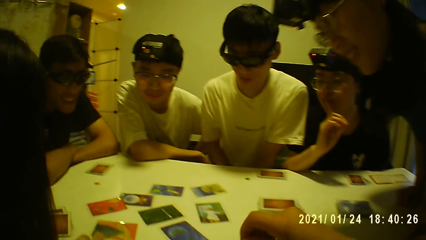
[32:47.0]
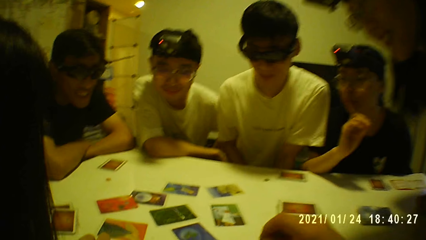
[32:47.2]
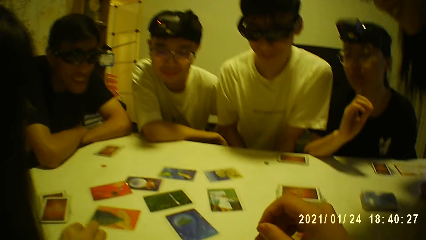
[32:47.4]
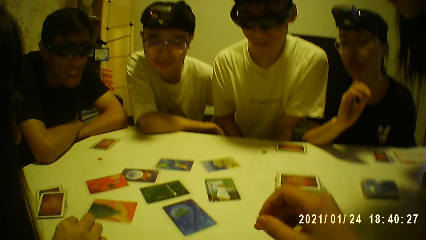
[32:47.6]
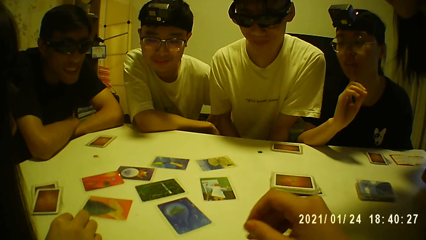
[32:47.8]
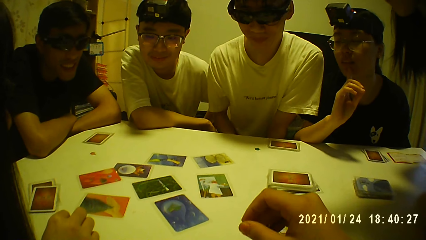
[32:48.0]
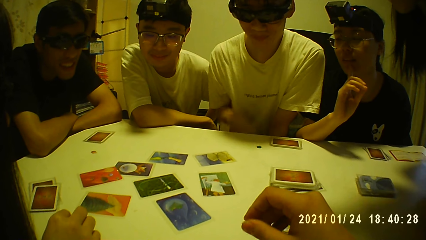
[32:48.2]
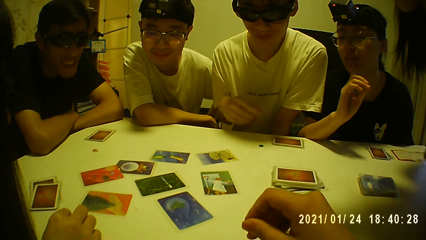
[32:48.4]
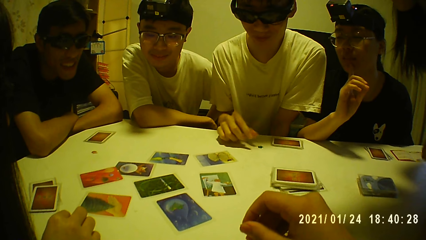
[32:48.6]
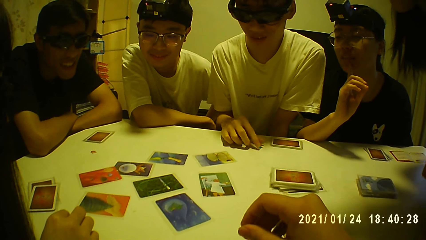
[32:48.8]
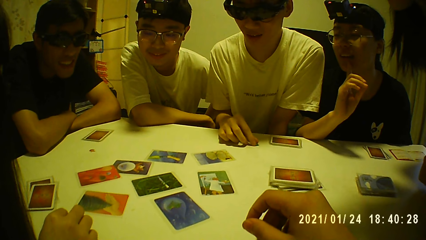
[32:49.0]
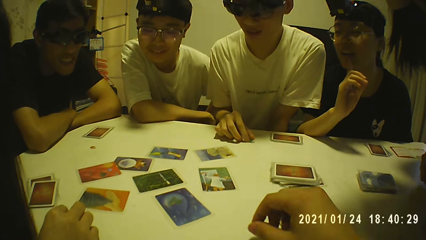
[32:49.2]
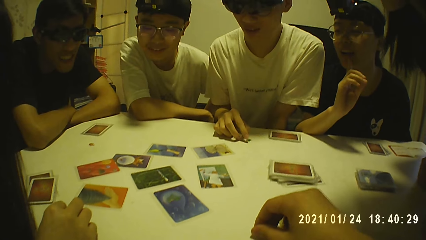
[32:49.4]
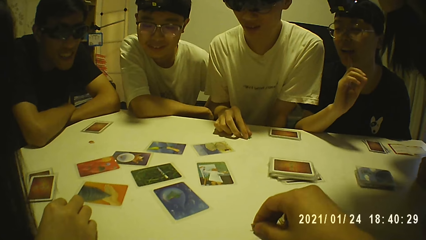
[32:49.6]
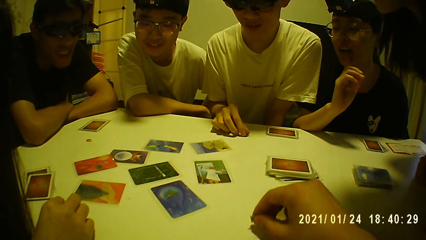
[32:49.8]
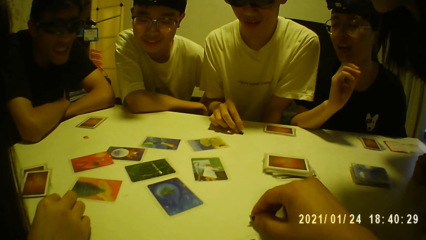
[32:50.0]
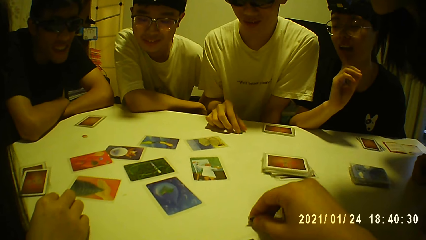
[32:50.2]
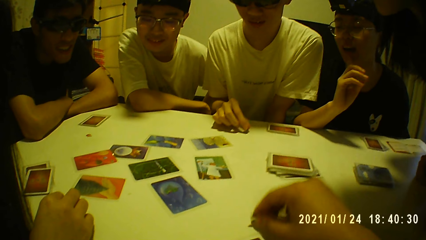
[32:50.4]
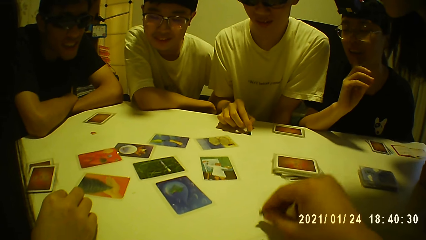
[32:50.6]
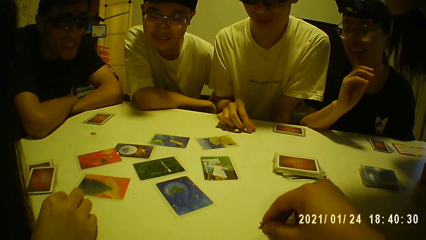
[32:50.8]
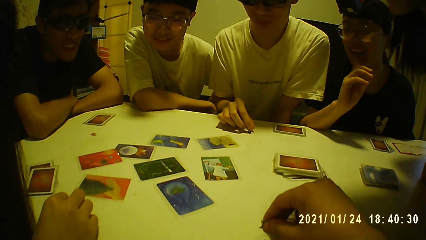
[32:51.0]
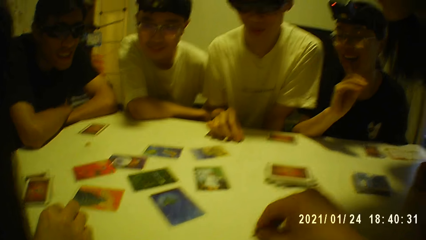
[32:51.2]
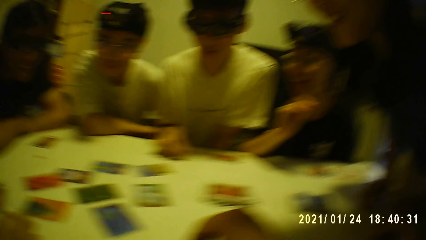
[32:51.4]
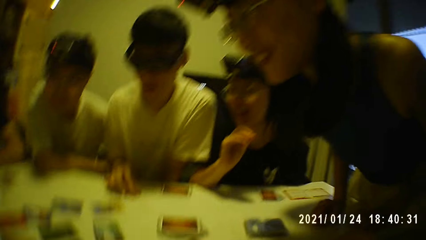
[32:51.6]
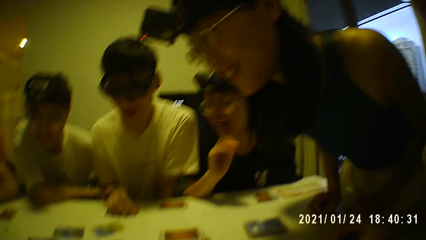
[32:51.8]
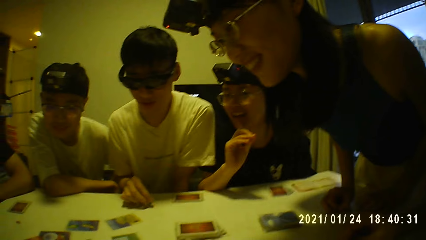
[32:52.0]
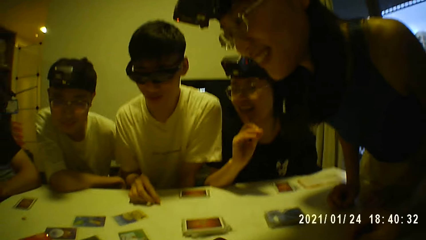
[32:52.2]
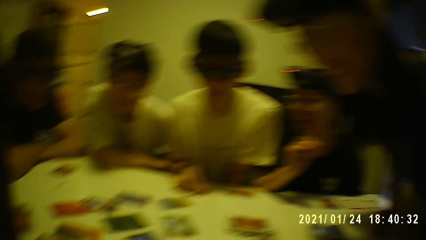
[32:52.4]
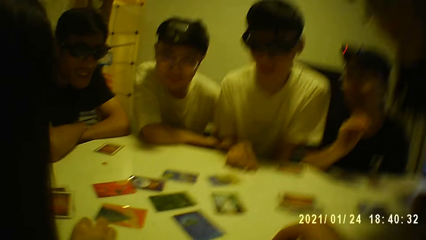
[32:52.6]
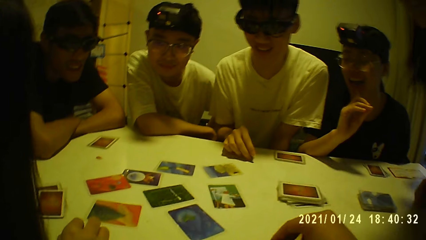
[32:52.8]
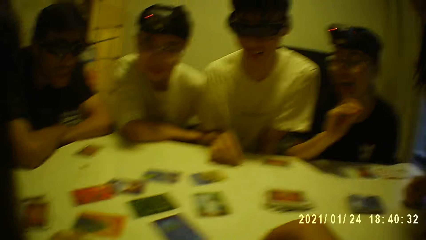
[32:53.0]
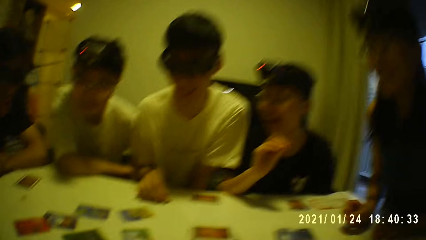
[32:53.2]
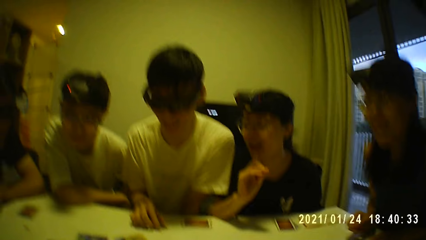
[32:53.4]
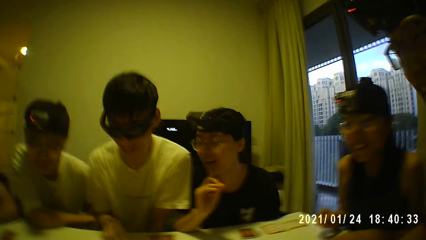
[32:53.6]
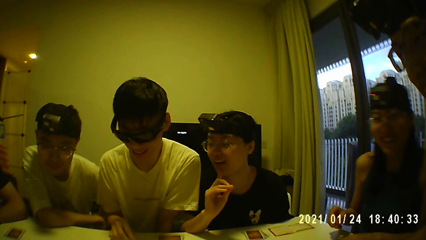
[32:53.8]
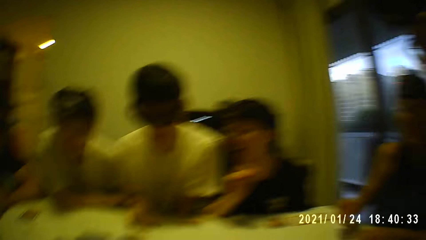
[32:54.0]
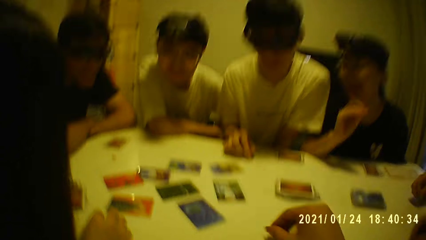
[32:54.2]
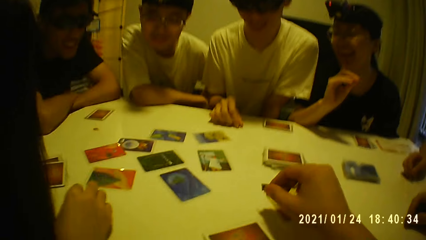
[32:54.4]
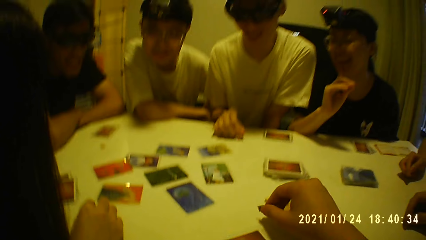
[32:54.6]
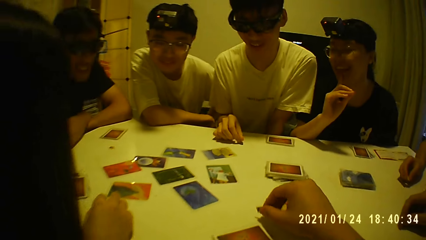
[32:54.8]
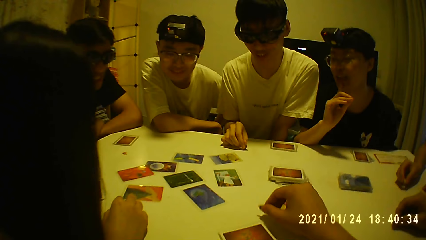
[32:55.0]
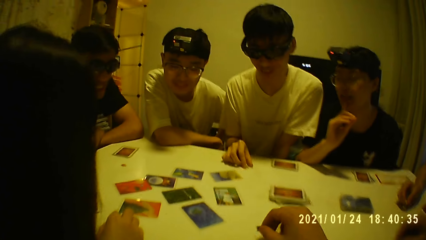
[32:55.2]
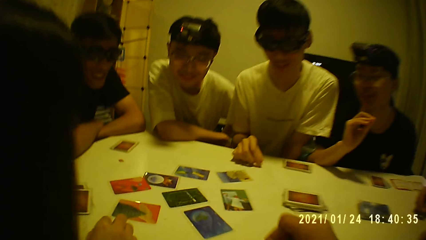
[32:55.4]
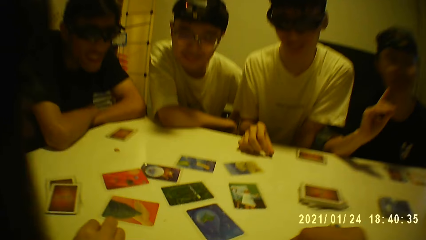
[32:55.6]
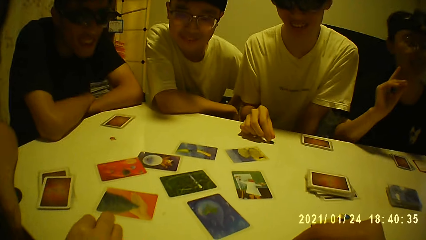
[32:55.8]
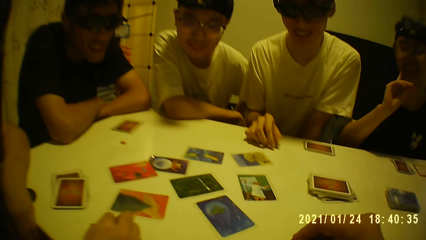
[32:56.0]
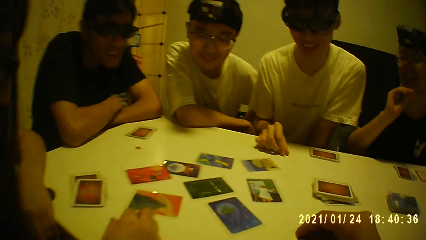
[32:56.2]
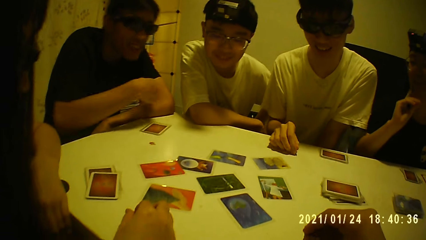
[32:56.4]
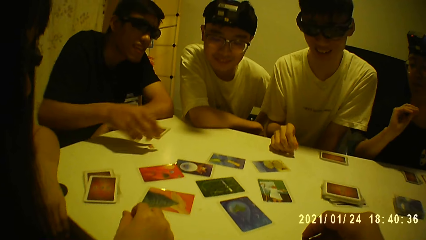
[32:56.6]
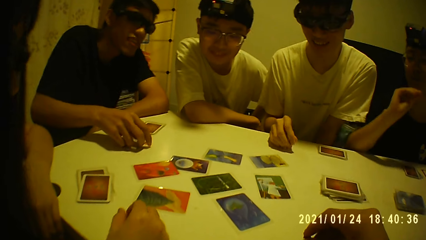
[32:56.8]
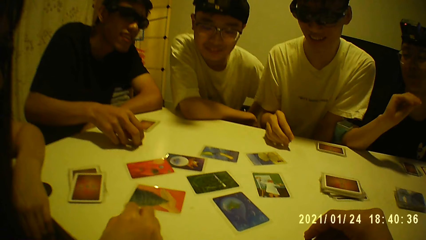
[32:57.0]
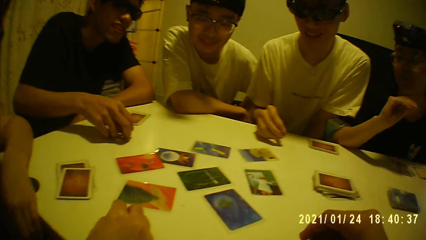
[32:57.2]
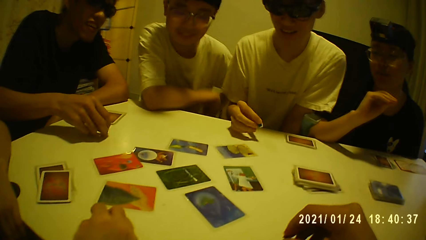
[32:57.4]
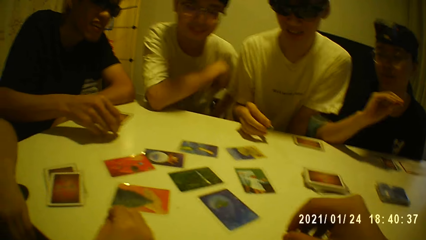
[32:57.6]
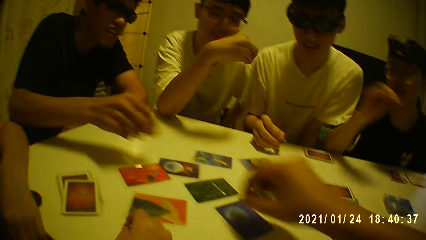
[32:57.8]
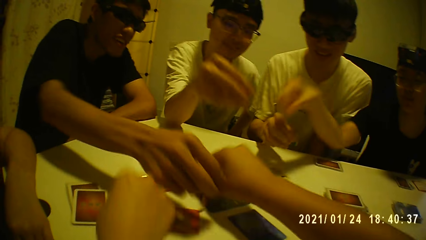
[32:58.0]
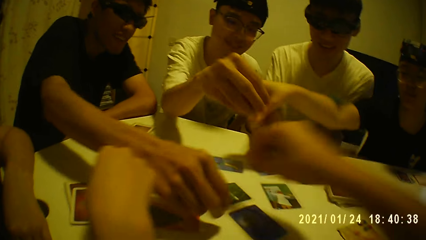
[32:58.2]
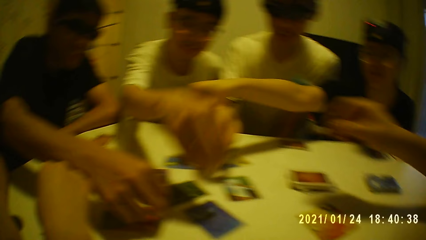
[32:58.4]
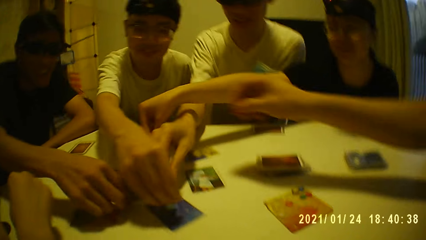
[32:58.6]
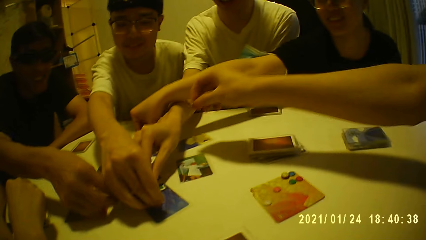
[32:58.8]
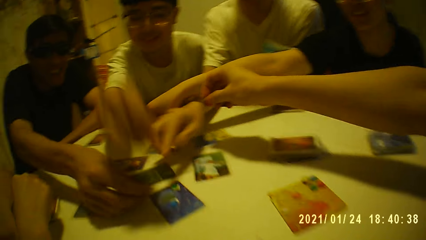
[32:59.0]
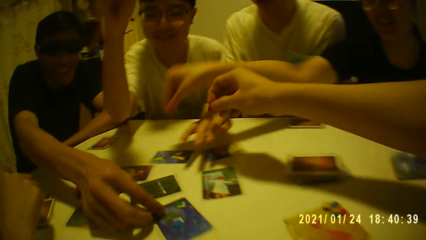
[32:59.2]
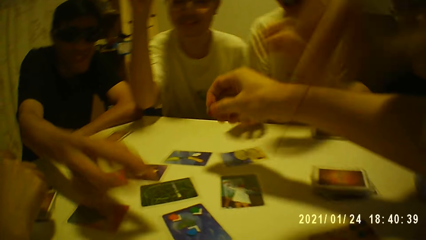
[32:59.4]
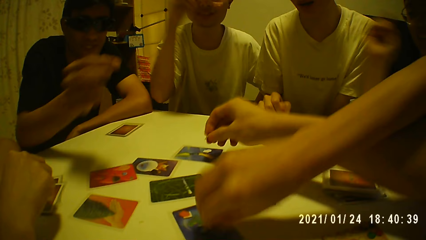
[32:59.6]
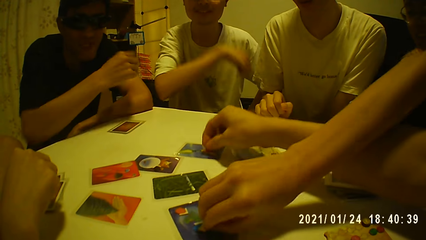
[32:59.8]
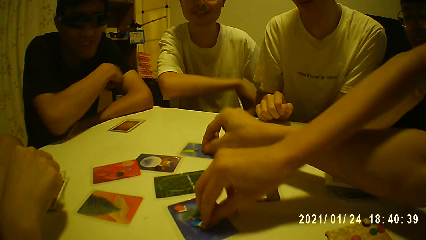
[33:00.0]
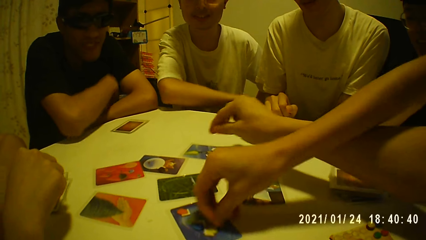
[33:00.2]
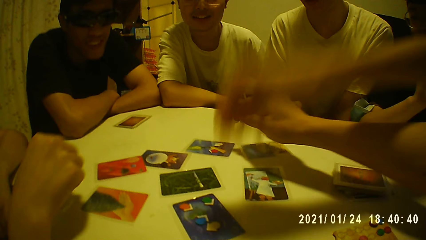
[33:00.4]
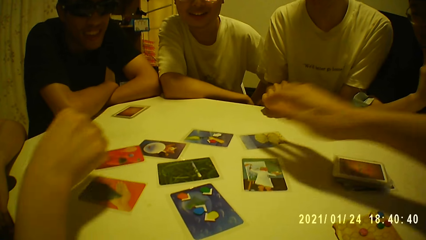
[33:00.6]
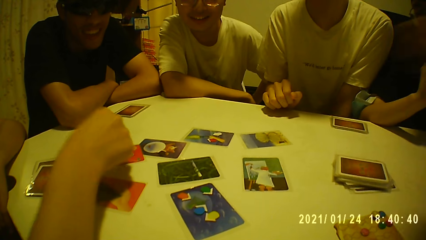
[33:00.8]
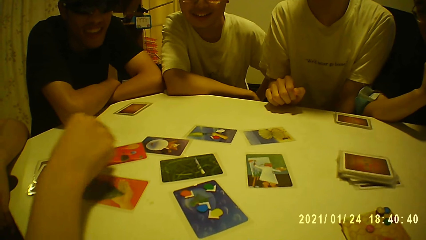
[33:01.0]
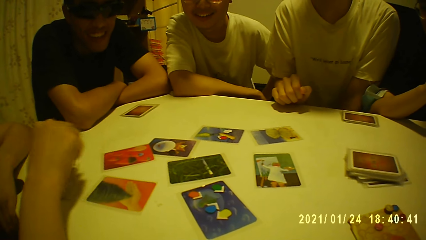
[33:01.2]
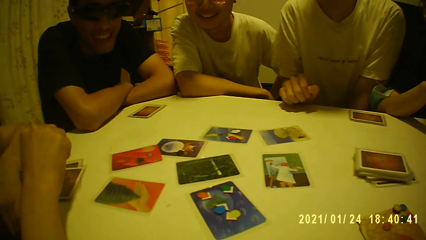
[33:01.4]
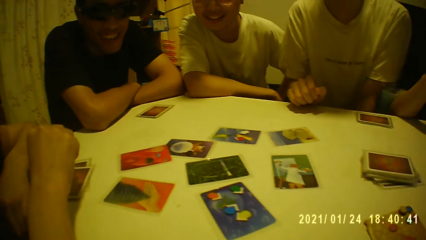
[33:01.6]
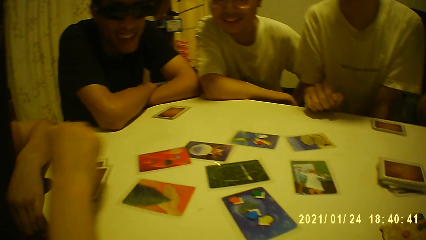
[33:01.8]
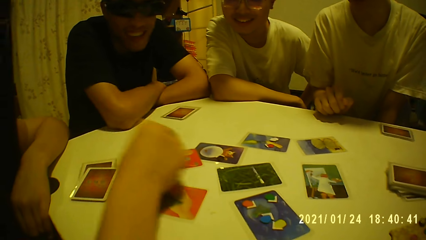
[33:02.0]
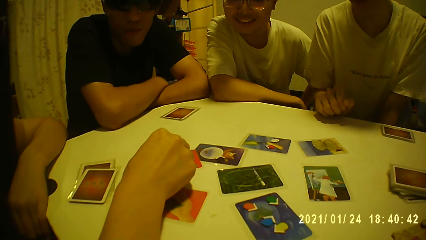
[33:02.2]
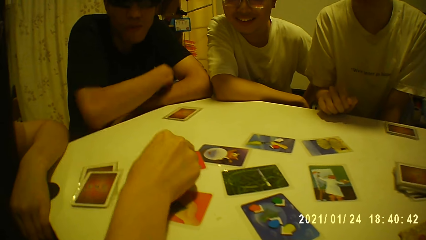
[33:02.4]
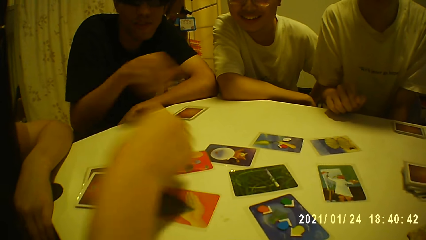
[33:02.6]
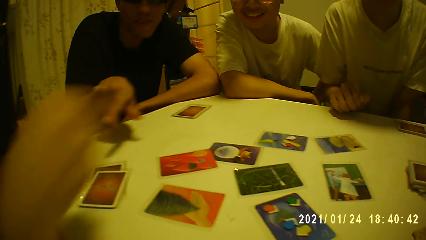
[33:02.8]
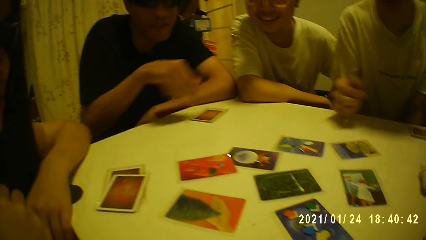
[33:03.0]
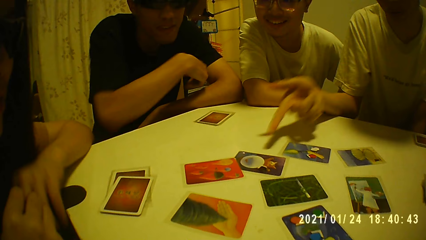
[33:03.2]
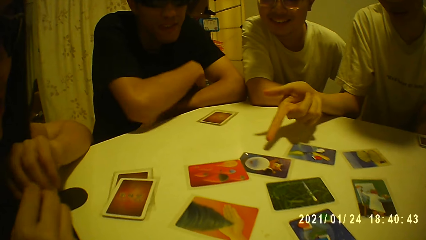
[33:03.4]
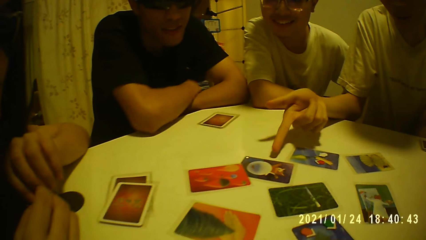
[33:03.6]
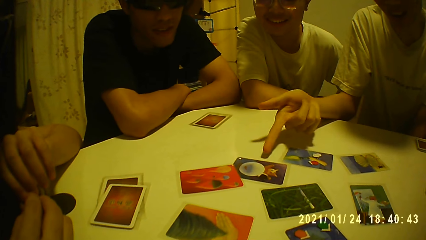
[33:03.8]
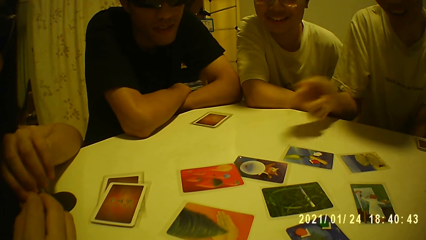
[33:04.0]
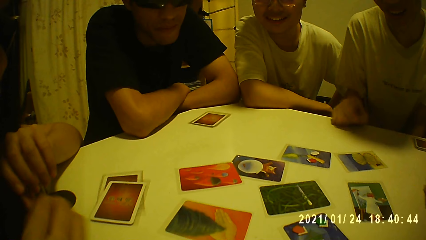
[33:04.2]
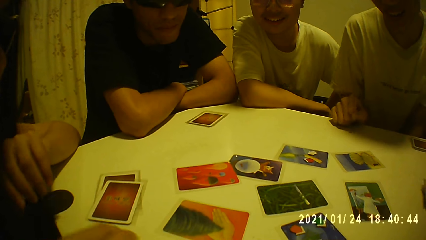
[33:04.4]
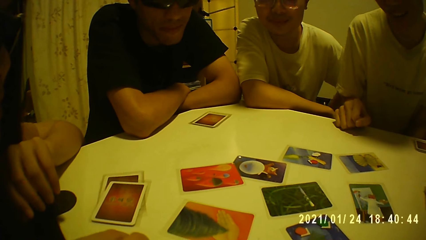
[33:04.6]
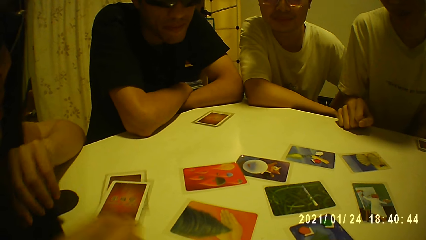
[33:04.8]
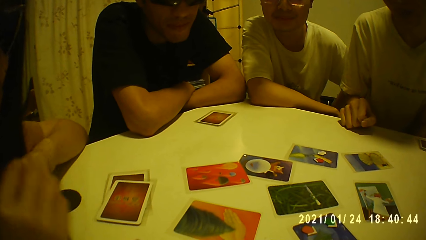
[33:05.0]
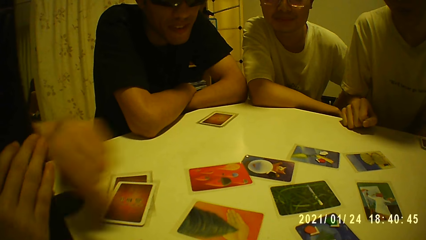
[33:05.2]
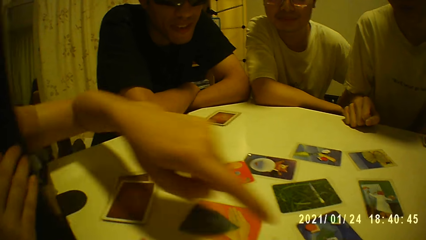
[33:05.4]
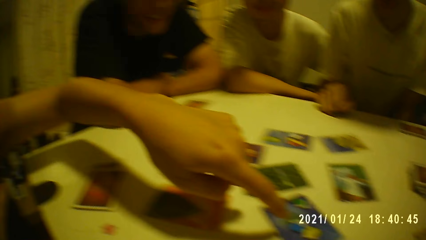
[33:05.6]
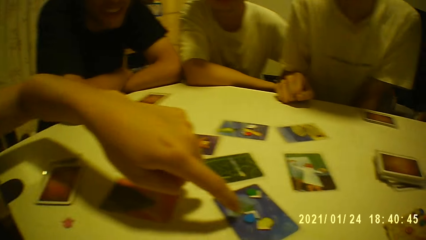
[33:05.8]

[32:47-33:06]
The camera wearer hits the token on the table with his right hand. A man moves the token on the table with his right hand. Another man picks the token from the table with his right hand. A woman picks the token from the table with her right hand. The second man places the token on the card with his right hand. The camera wearer places the token on the card with his right hand. The camera wearer with four persons puts a coin on the table. A third man places the token on the card with his right hand. Another woman places the token on the card with her right hand. The first man places the token on the card with his right hand. A fourth man places the token on the card with his right hand. A third woman places the token on the card with her right hand. The first woman places the token on the card with her right hand. The first woman touches the token on the card with her right hand. The second man places his right hand on the table. A person points on the card. The first woman places her right hand on the table. The first man places his right hand on the table.
